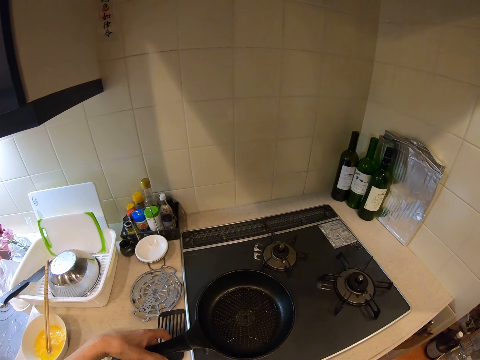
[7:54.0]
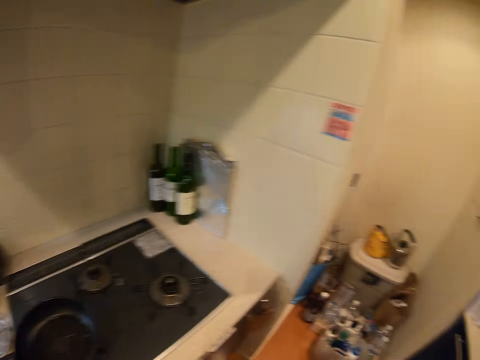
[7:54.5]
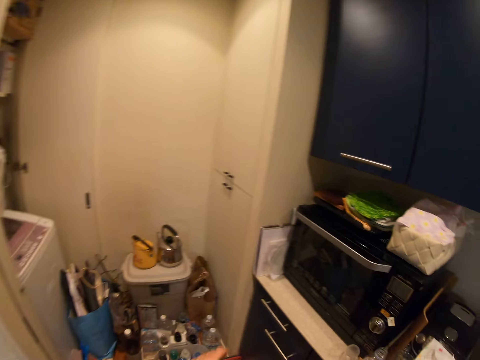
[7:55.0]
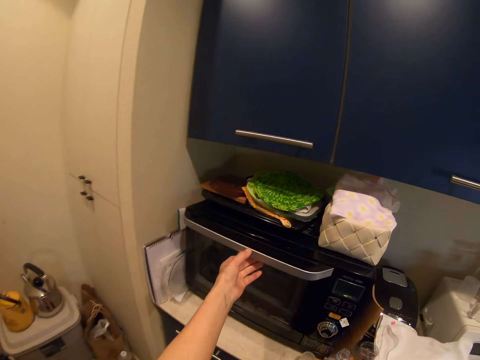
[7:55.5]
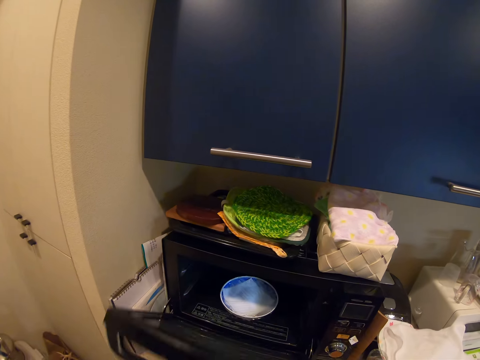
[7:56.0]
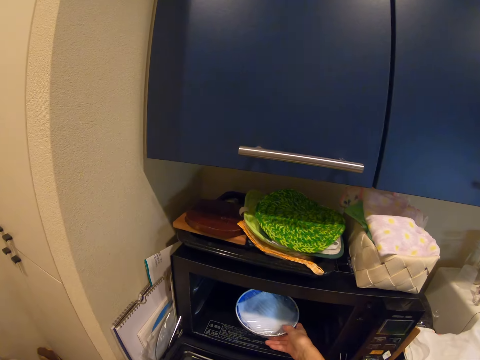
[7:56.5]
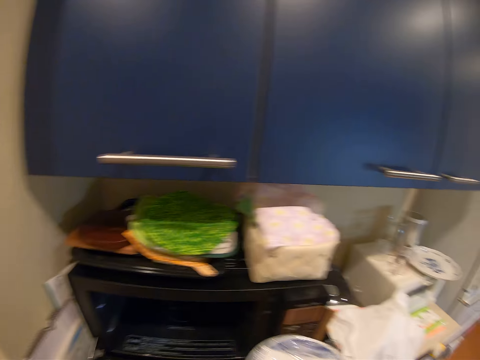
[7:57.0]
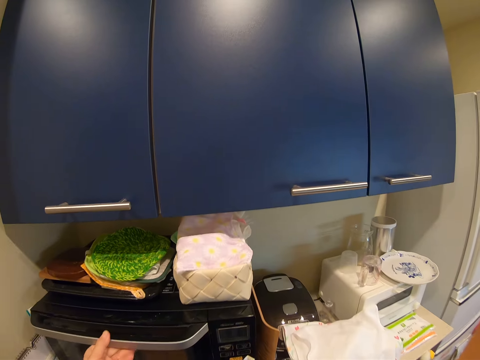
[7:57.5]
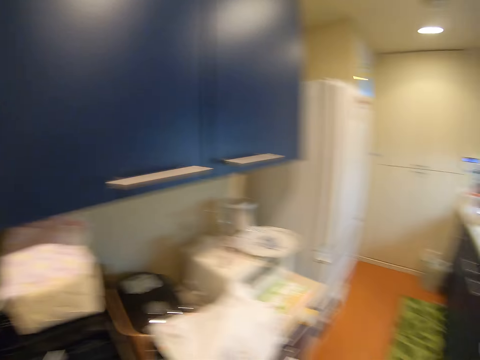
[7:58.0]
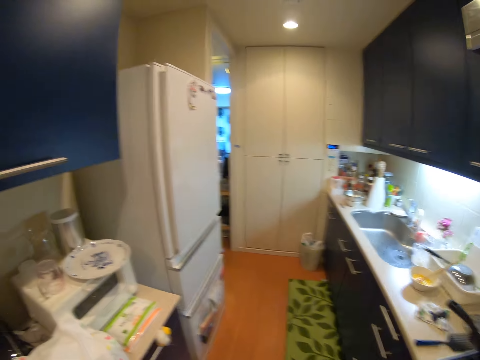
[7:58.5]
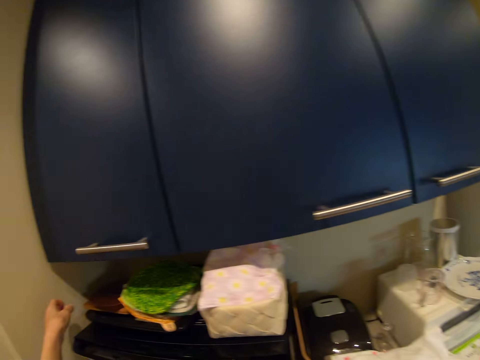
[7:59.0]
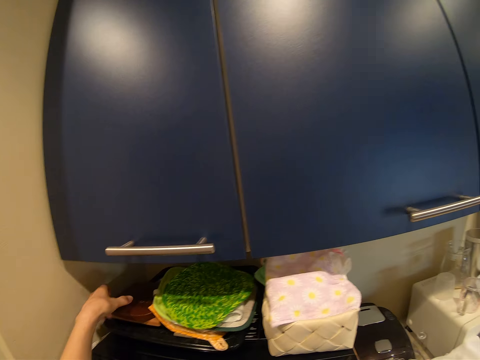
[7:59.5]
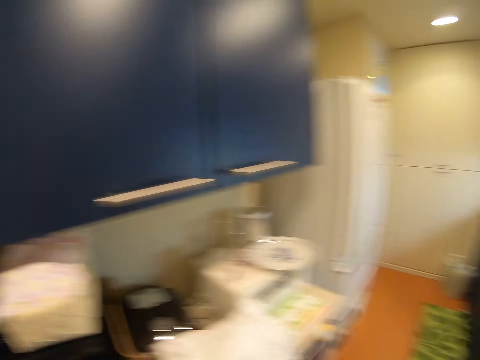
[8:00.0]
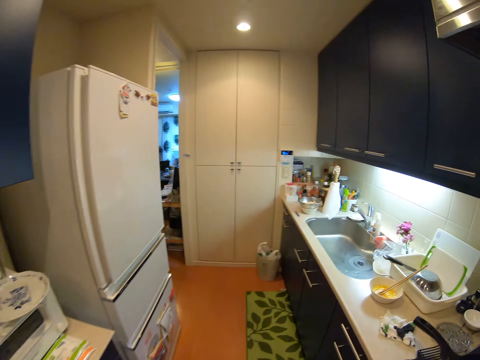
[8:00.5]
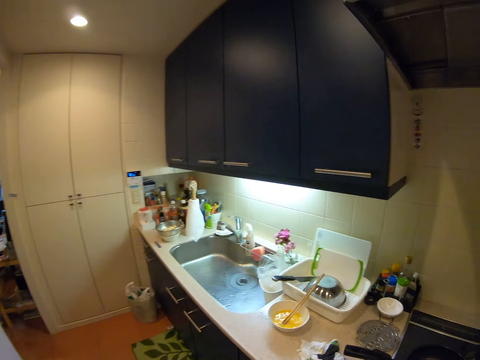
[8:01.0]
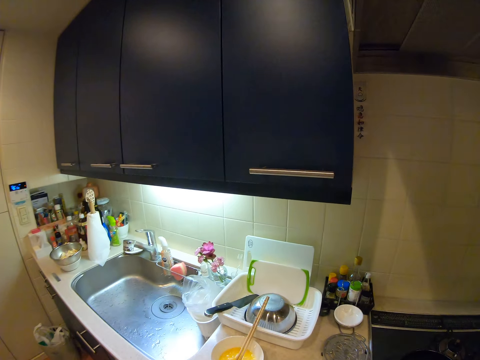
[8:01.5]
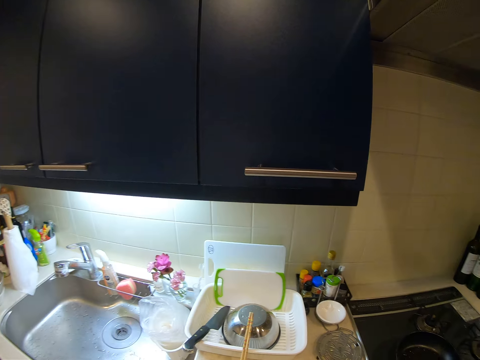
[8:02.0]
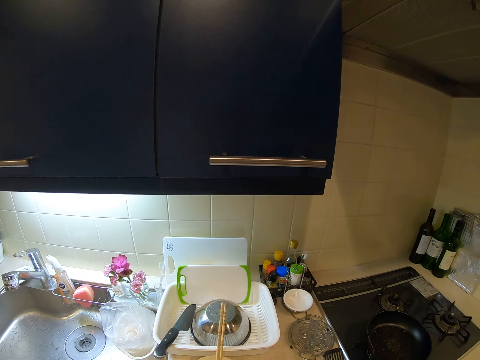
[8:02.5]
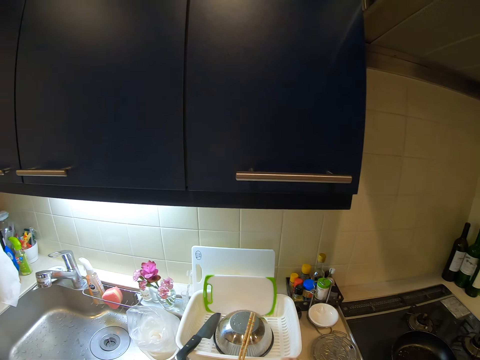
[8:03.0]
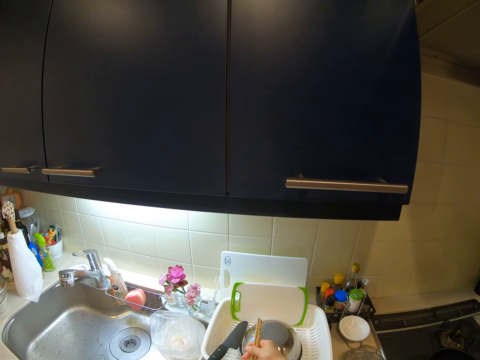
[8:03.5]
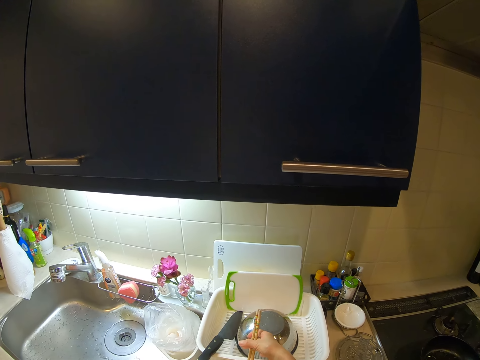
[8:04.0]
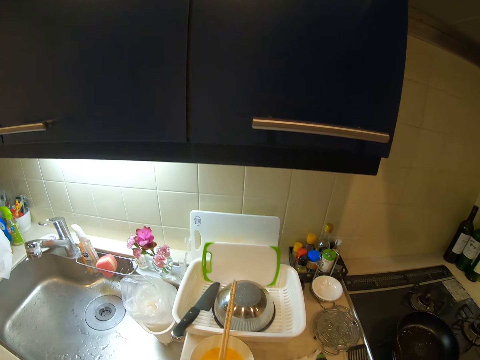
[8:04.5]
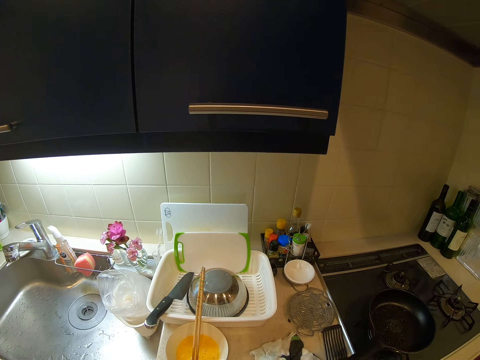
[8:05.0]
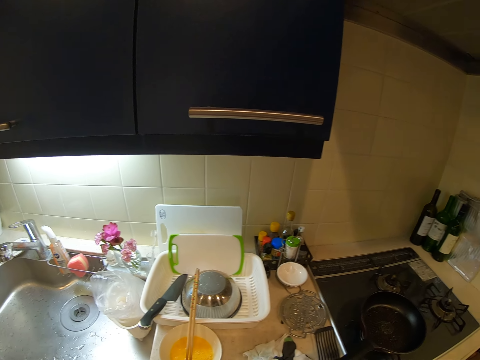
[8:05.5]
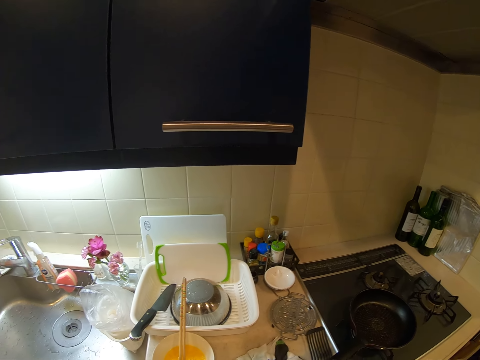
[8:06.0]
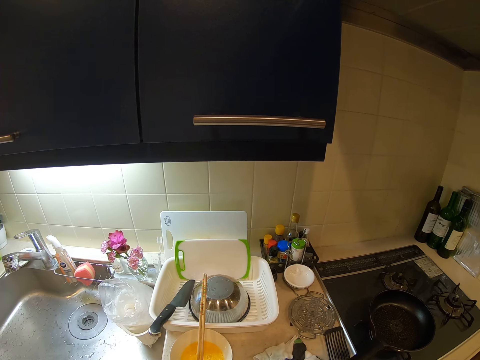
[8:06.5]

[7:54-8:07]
The camera wearer opens the door of the oven. They bring out the bowl or saucer of hotdog inside the oven. They close the door of the oven. They pick up a table mat from the top of the oven. They put the saucer on the sink. They adjust the chopsticks in the ceramic bowl on the countertop.

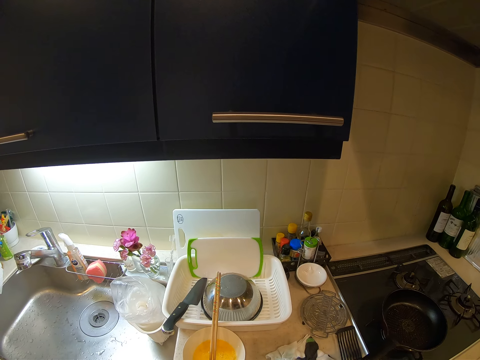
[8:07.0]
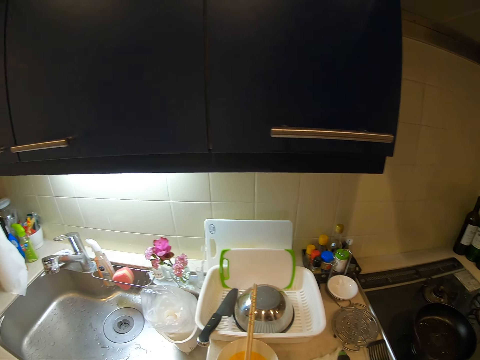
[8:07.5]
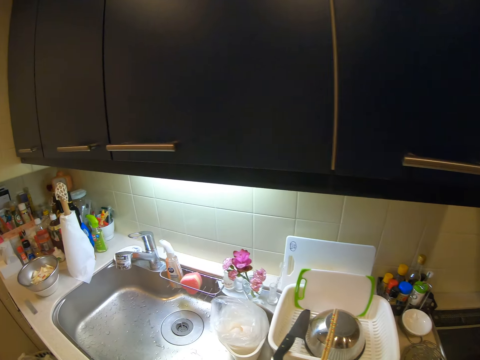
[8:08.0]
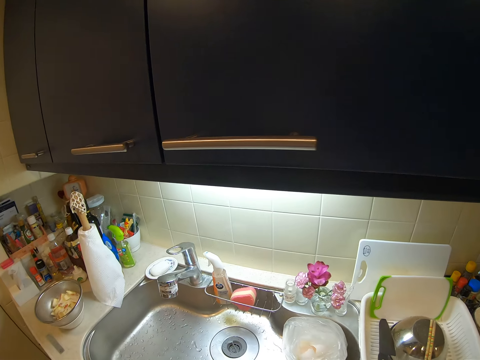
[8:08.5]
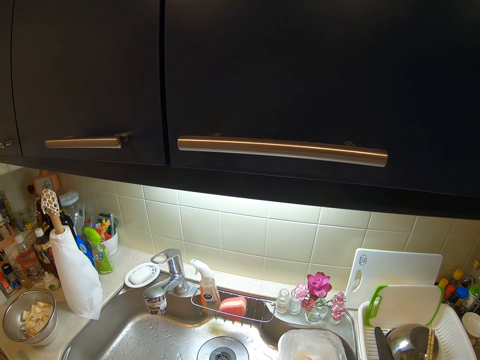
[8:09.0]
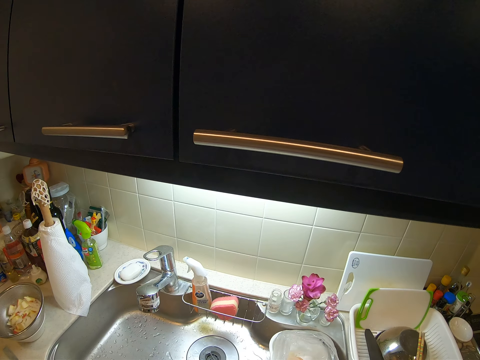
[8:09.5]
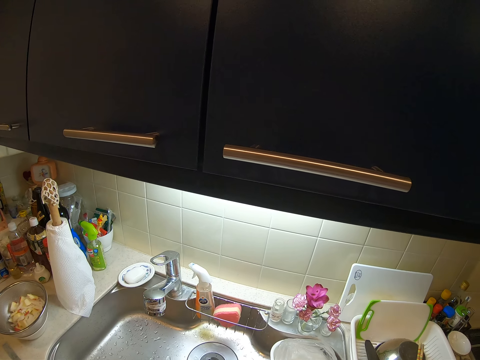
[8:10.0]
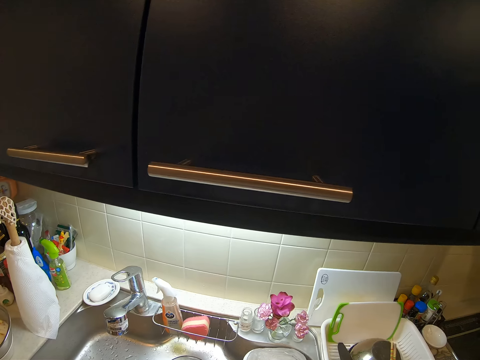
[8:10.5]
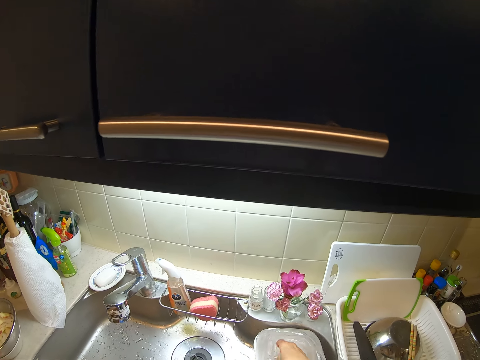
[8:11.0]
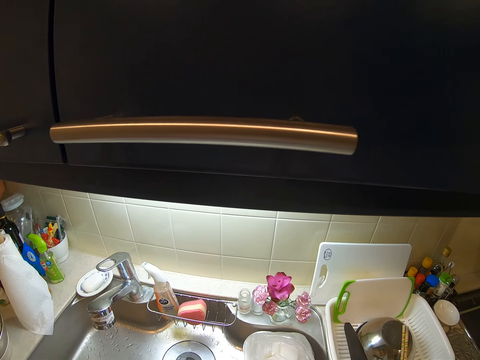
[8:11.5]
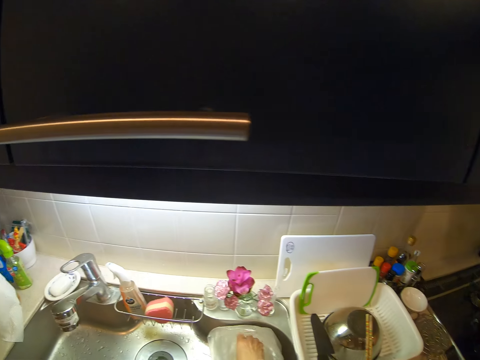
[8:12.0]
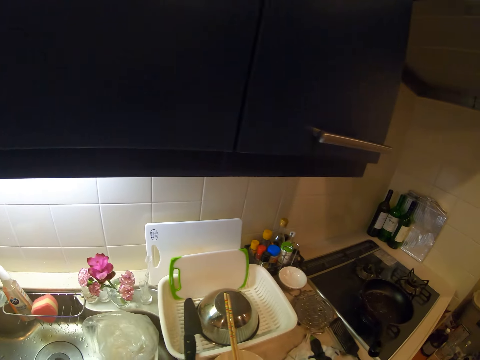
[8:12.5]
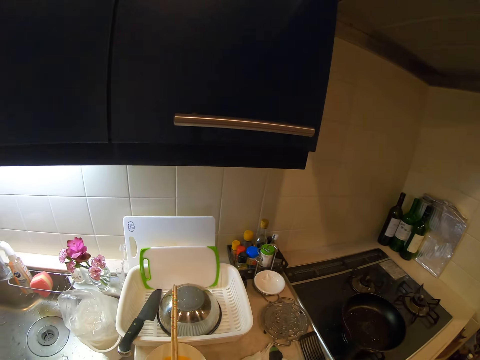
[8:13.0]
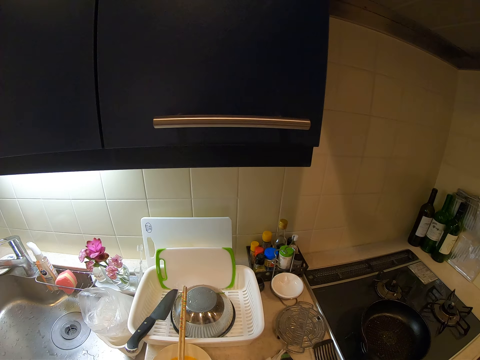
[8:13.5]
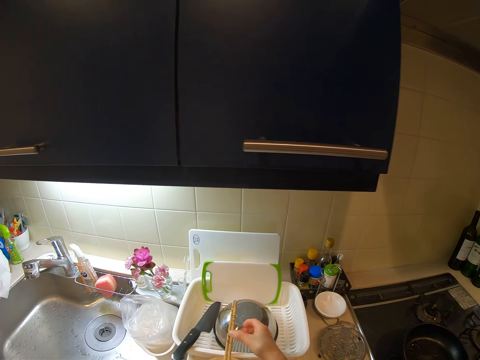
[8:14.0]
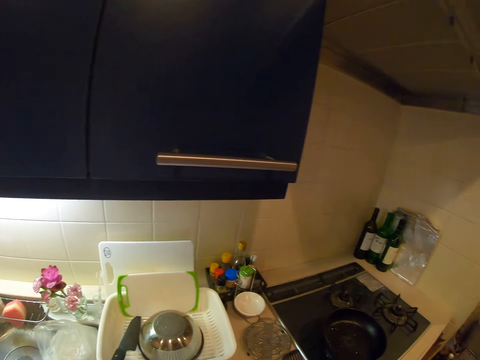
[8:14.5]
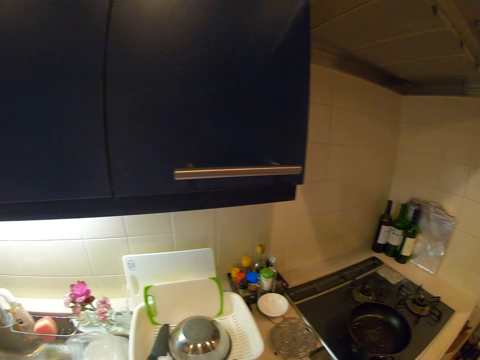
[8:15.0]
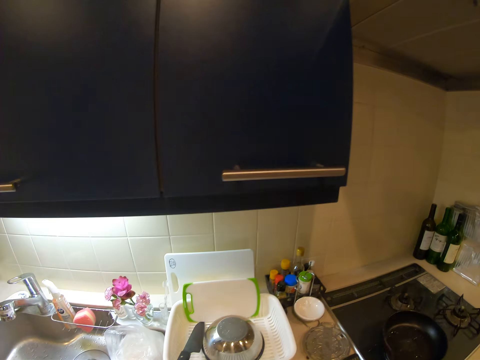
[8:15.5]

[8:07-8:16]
The camera wearer touches the paper. They pick up the chopsticks from the ceramic bowl on the countertop. They mix the eggs with the chopsticks.

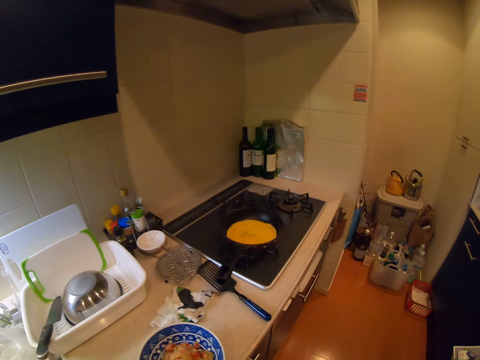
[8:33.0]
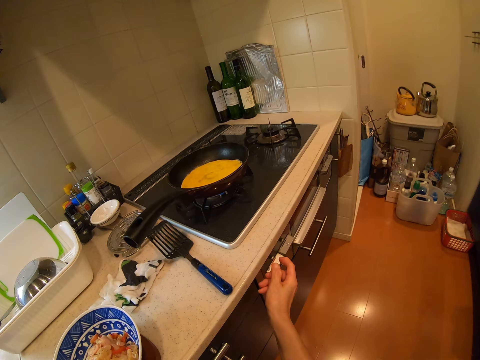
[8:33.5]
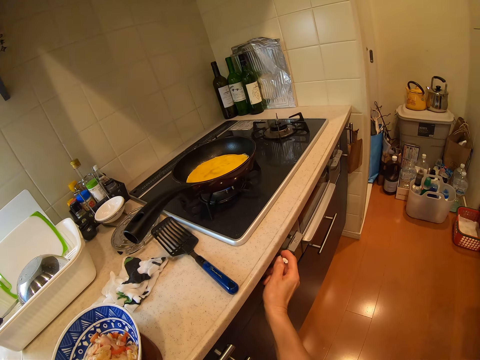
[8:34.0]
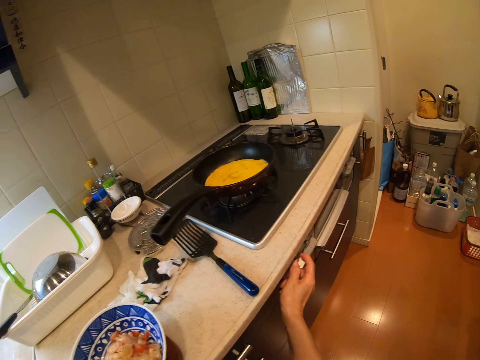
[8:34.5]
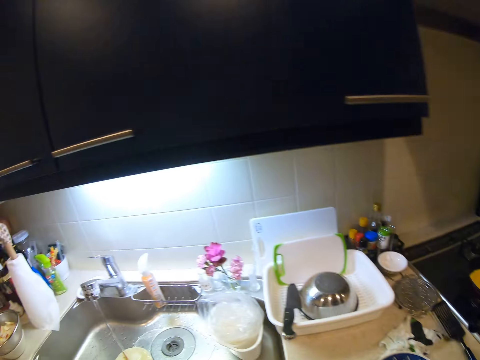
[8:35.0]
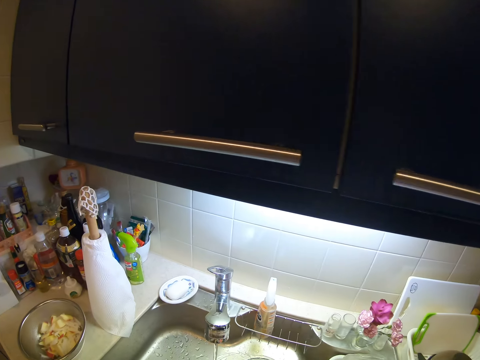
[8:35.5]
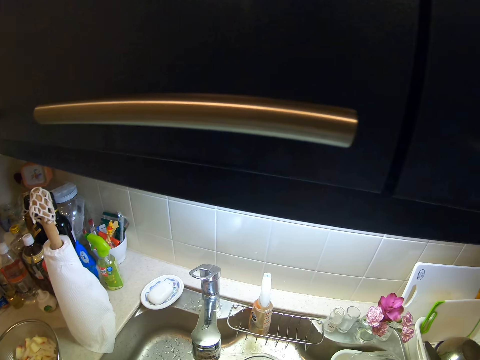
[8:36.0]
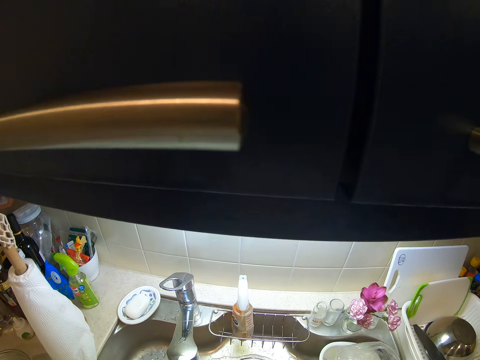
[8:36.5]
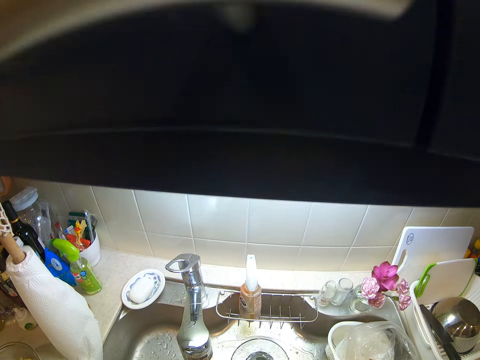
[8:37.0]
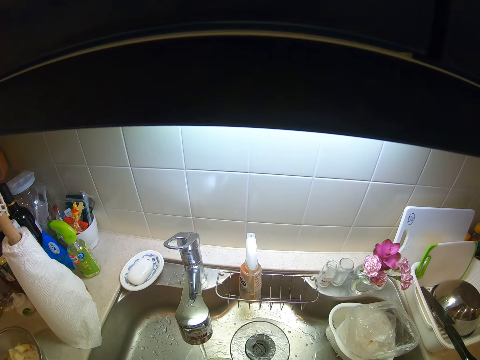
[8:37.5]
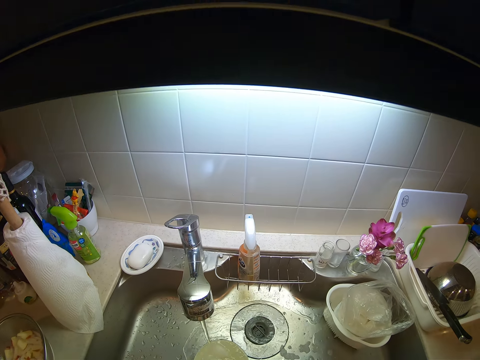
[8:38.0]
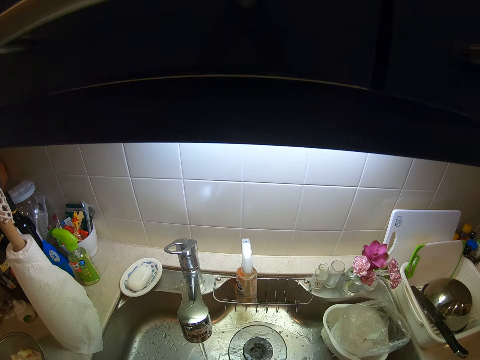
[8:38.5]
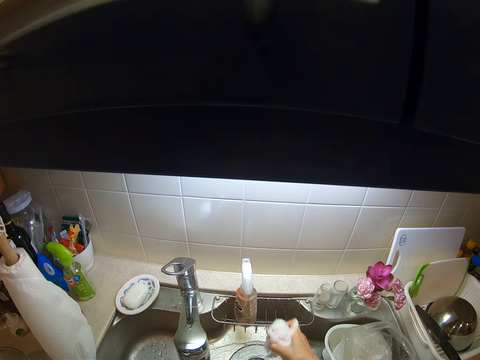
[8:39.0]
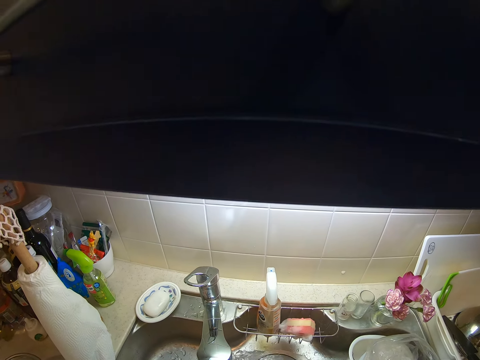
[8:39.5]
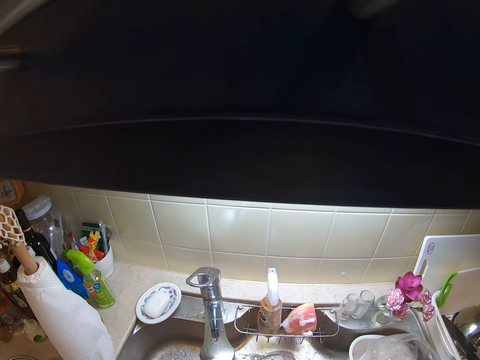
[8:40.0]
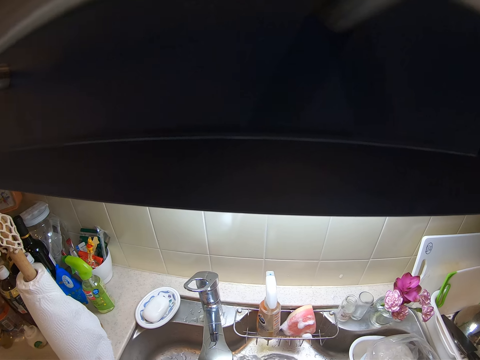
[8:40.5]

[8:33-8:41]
The camera wearer touches the shelf. They reduce the gas stove output. They scrub the ceramic bowl with the sponge. They drop the sponge on the drying rack hung on the sink.
